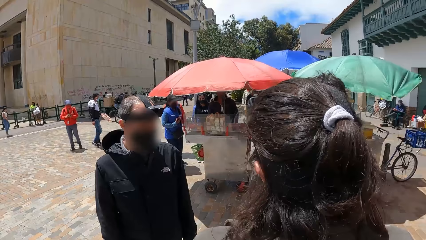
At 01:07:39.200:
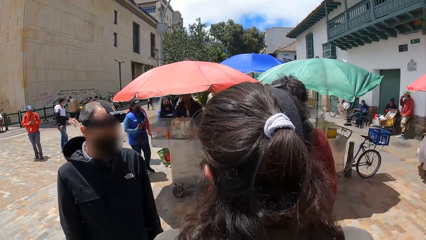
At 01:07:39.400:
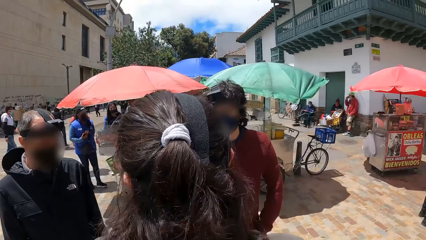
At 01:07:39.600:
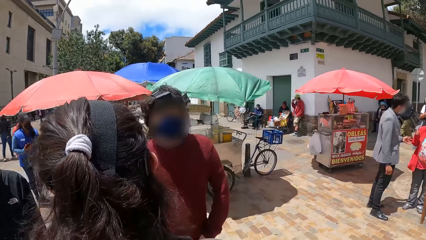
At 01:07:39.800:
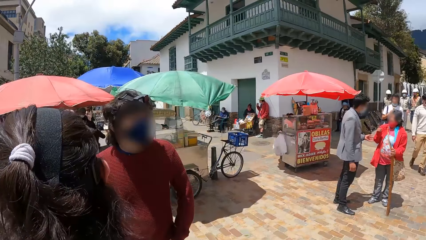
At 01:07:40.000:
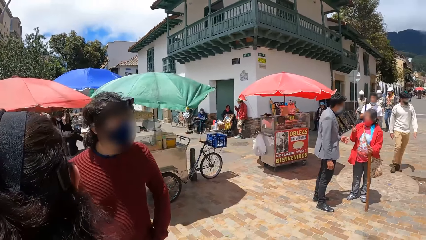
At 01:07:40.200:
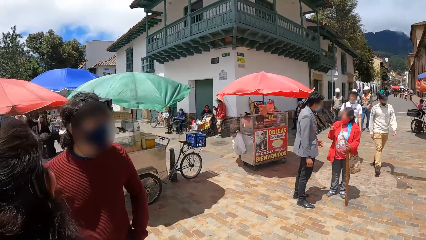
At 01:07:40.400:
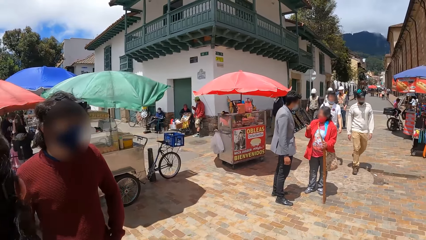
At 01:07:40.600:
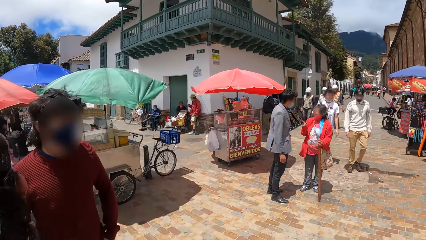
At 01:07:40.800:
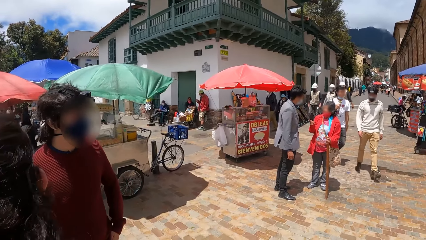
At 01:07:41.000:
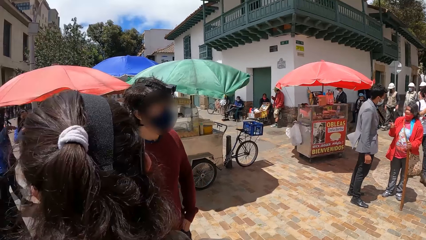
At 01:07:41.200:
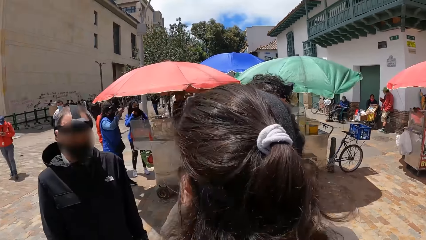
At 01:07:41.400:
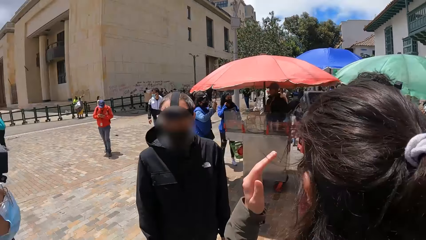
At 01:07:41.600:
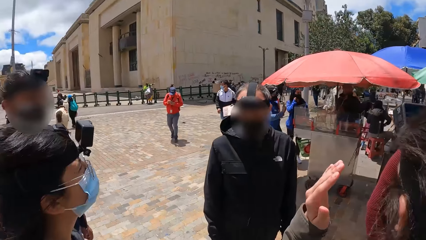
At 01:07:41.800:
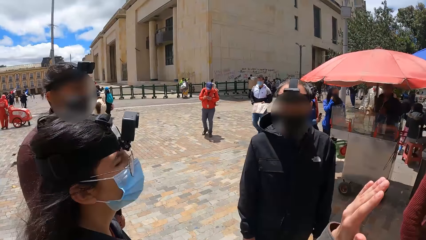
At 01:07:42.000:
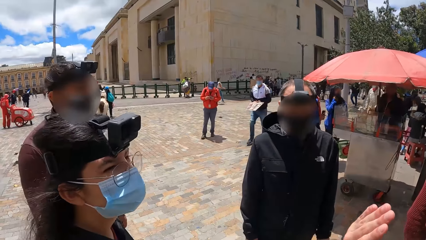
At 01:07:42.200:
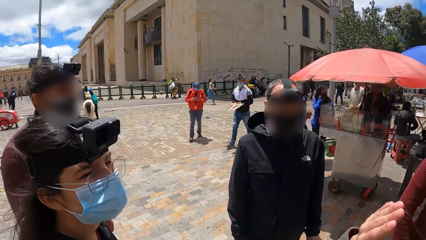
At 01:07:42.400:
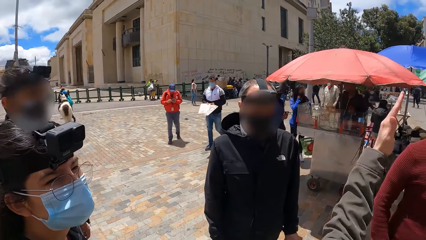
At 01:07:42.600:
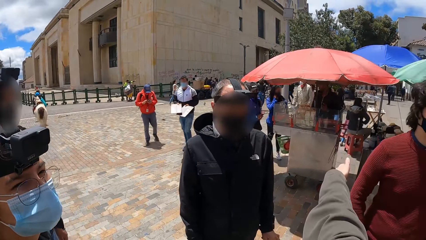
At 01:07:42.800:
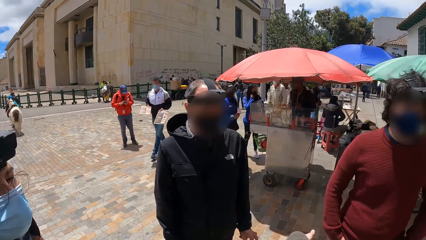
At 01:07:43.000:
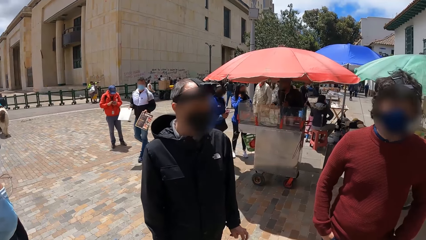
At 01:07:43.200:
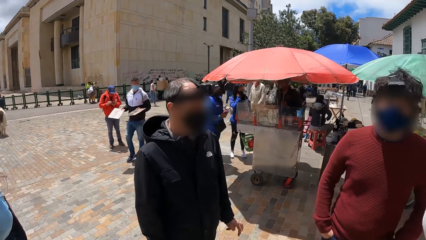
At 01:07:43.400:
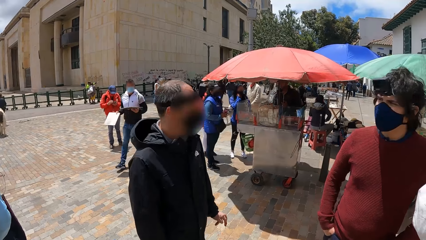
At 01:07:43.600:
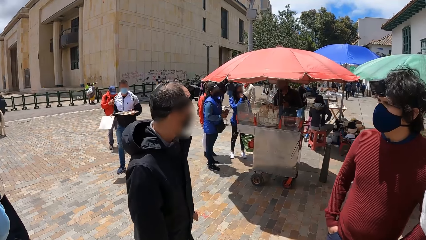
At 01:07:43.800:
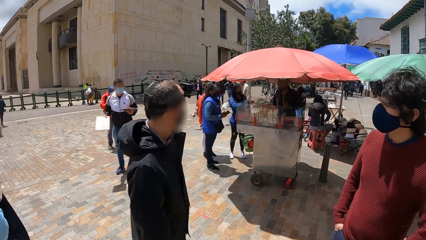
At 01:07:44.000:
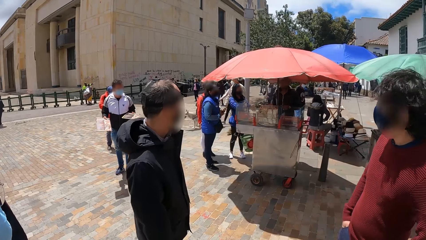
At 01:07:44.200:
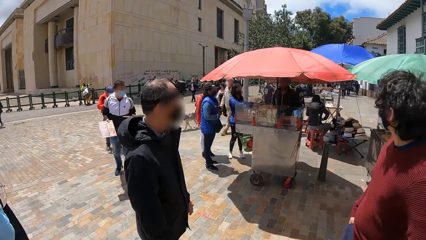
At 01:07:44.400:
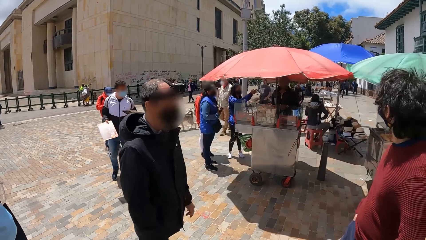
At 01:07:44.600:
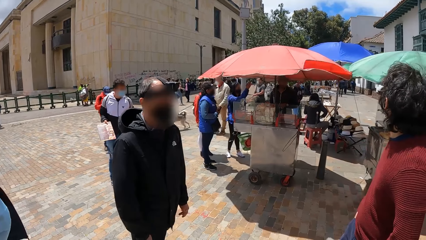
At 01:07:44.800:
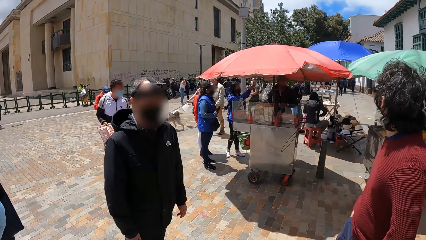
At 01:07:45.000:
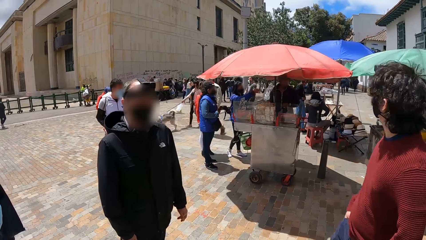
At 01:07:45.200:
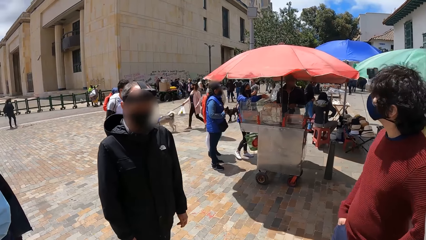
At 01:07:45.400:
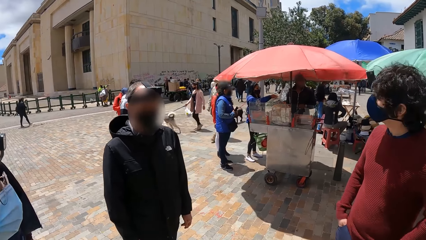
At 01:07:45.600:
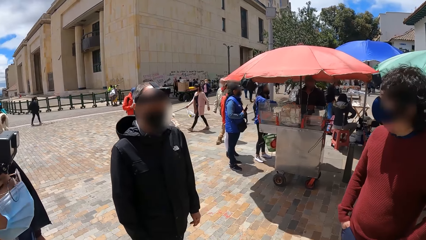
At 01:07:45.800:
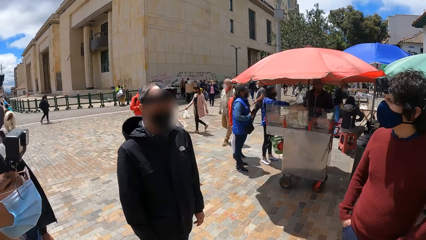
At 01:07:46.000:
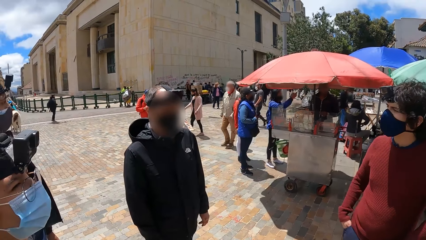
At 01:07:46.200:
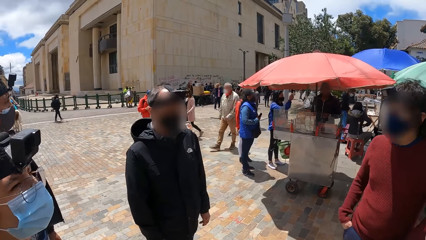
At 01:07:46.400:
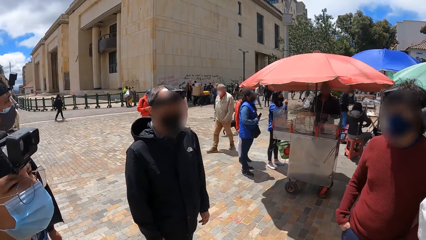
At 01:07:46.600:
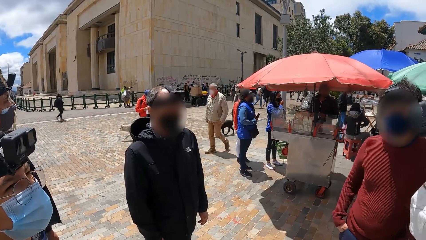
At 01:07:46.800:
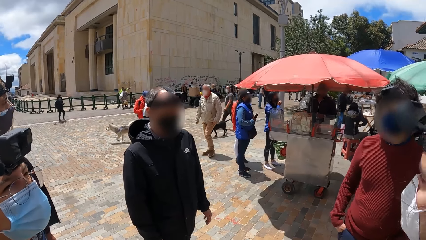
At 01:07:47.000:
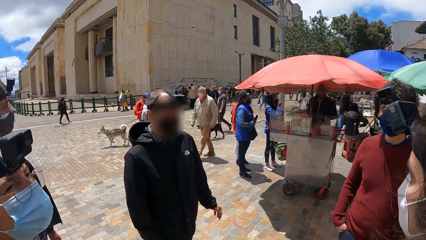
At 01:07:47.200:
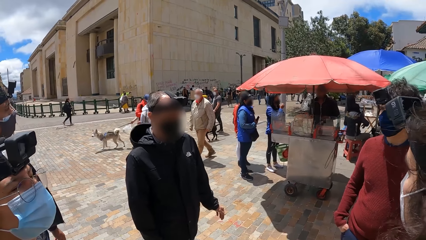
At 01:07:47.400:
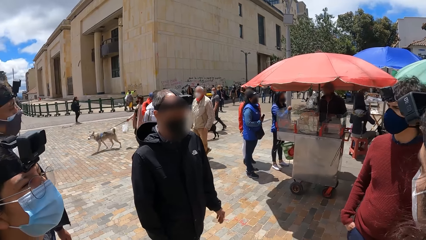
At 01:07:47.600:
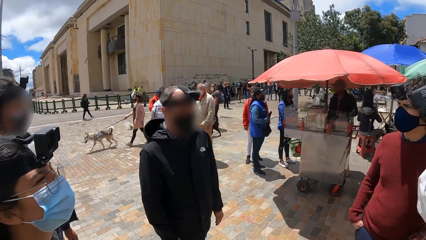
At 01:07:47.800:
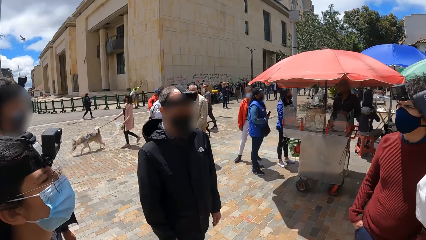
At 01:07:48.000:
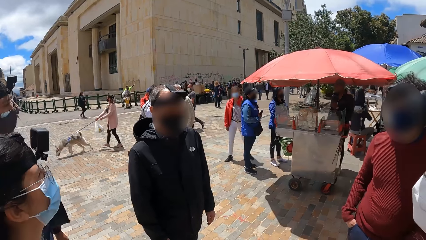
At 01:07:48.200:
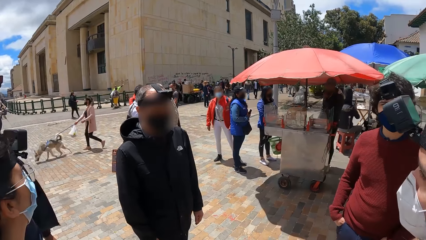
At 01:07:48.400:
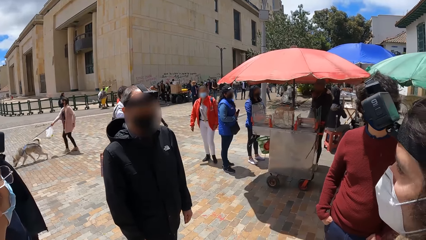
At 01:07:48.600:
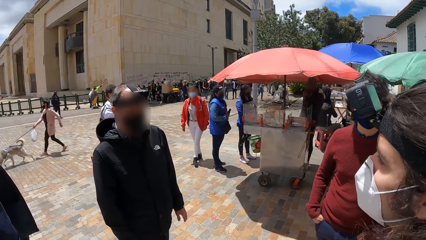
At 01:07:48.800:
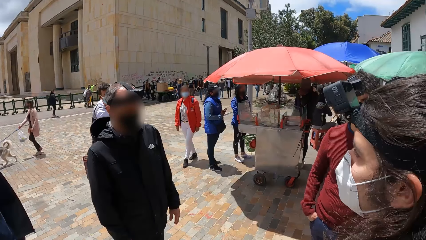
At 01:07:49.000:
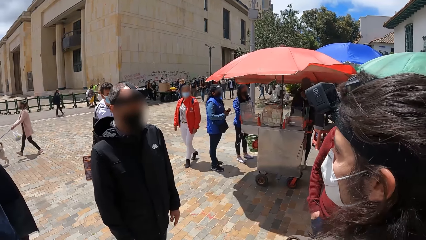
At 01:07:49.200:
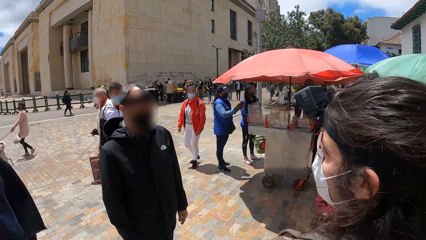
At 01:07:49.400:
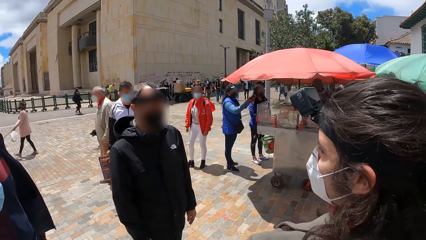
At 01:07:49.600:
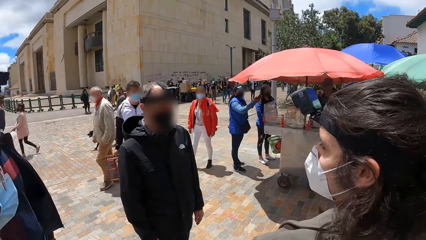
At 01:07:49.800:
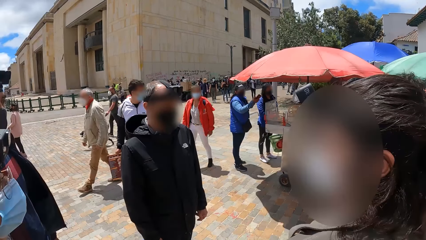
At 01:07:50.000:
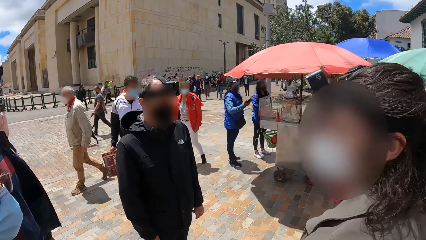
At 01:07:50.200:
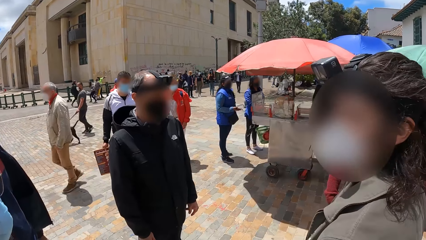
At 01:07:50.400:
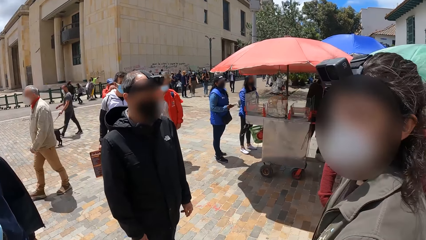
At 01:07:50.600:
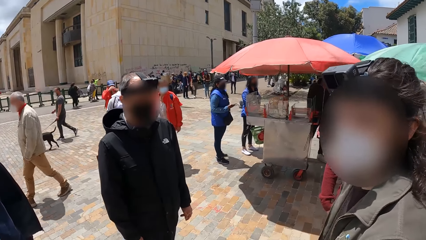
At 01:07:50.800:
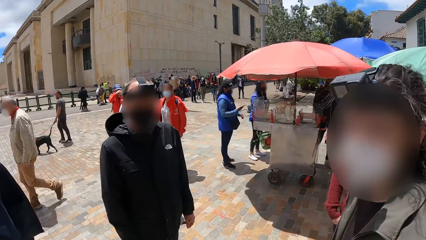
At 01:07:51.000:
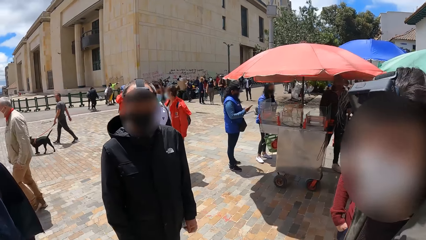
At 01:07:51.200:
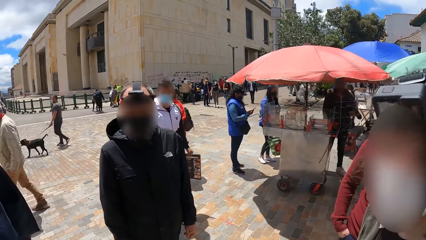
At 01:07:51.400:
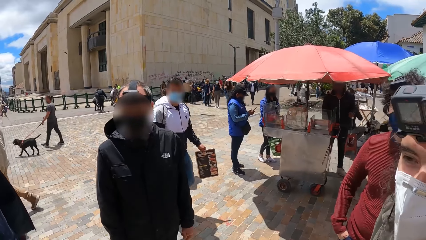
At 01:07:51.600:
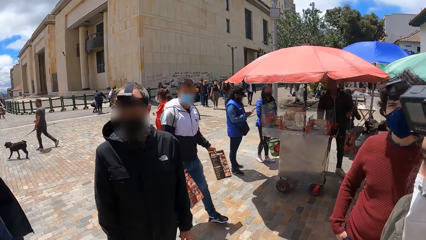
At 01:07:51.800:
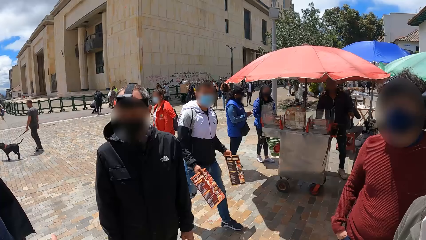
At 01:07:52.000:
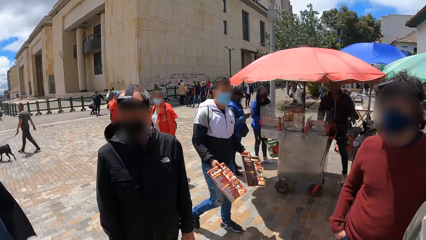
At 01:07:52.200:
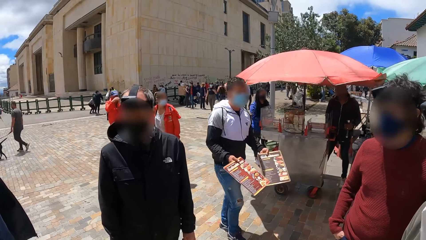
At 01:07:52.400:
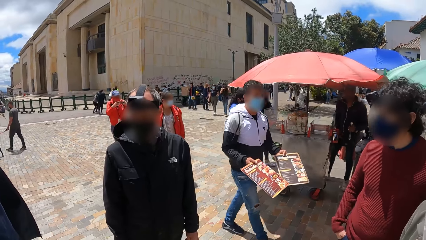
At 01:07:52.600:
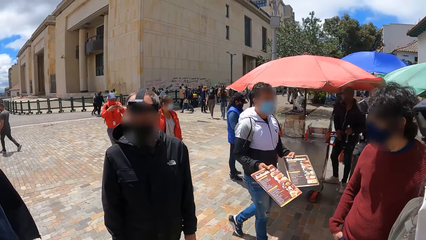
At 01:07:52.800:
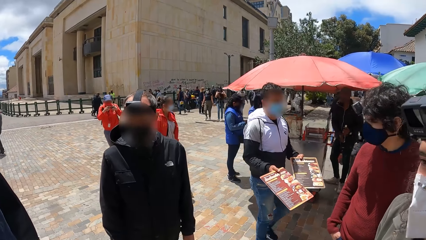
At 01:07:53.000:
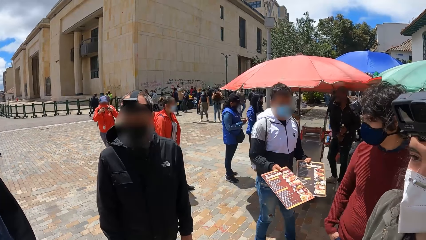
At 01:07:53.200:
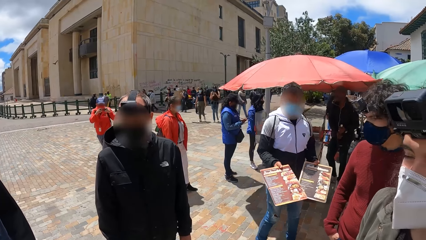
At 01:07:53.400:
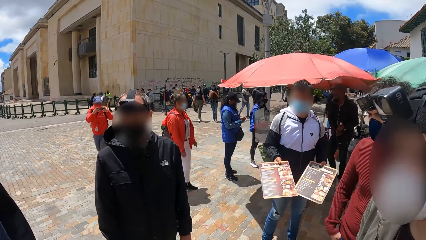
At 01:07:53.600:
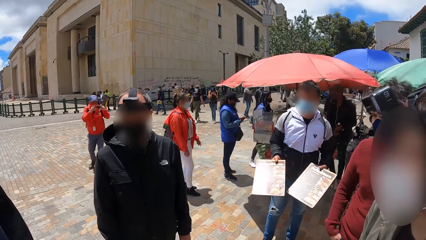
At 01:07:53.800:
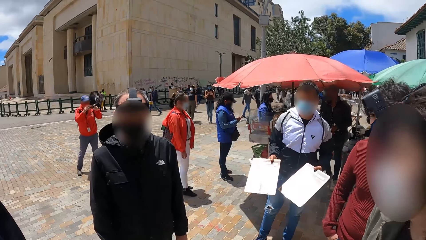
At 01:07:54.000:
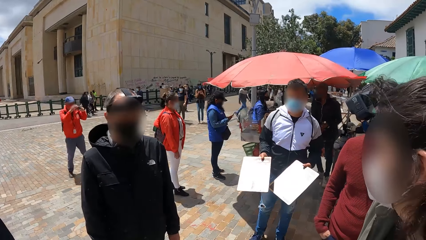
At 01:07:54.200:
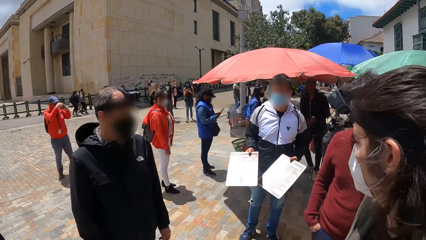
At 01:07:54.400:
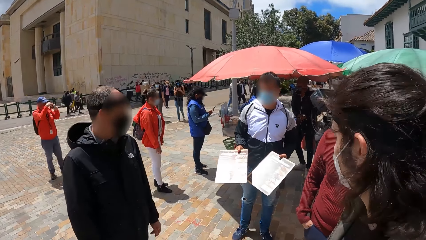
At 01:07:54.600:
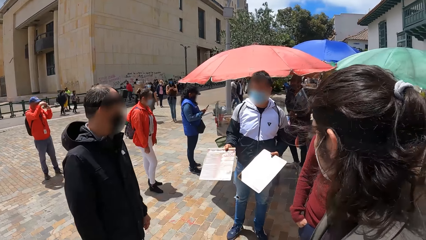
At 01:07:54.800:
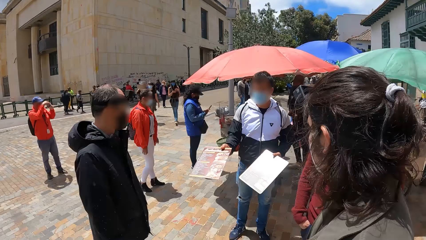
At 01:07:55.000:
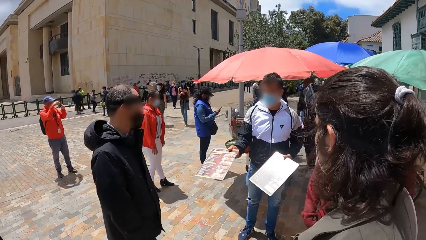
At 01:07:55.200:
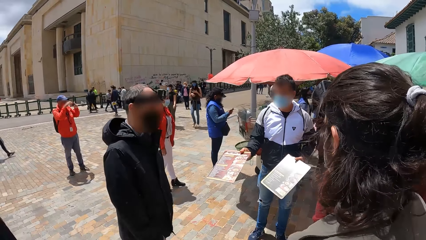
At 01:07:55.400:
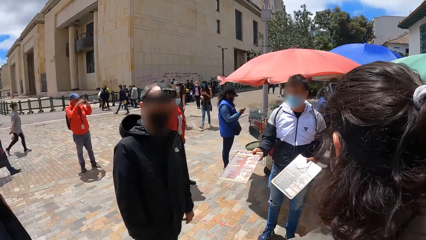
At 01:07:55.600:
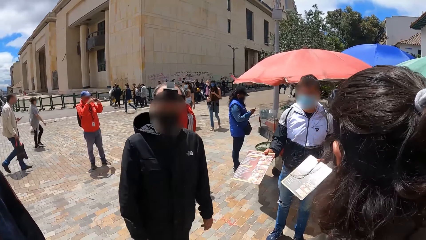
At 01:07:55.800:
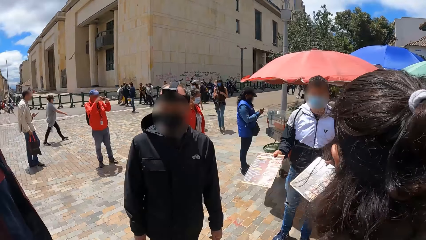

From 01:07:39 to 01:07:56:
The camera wearer looks around the street. A man interacts with the crowd. Another man interacts with the camera wearer and the group of people.
